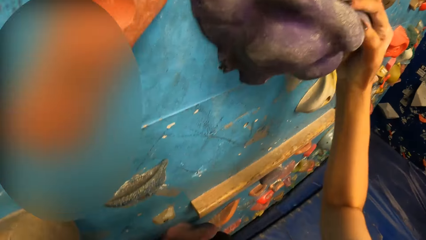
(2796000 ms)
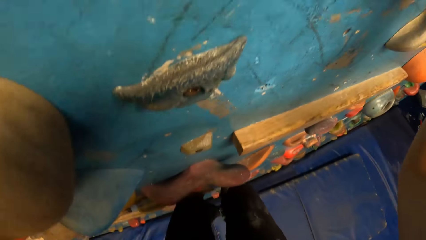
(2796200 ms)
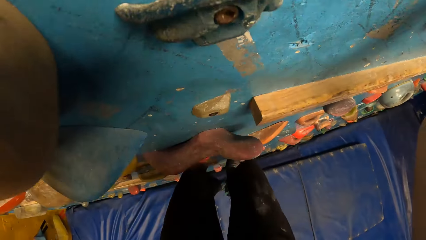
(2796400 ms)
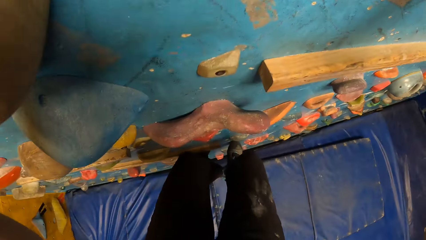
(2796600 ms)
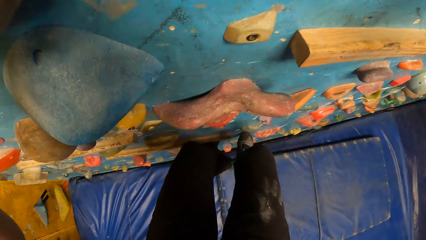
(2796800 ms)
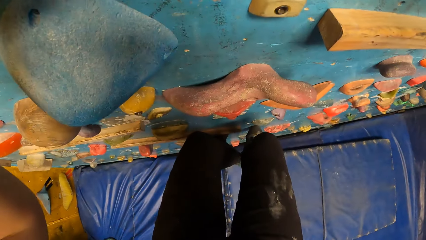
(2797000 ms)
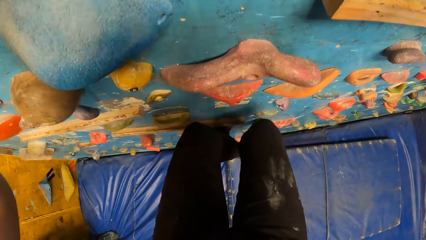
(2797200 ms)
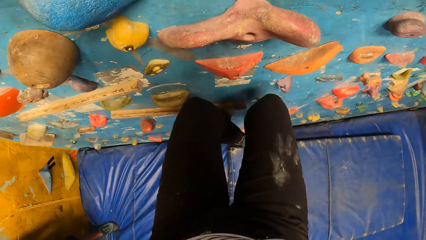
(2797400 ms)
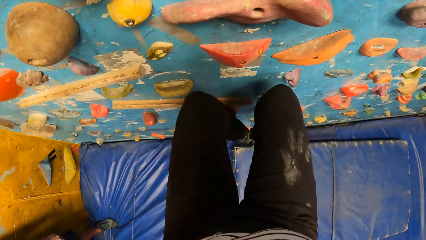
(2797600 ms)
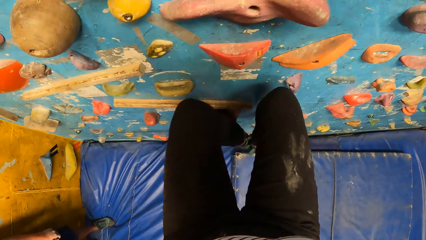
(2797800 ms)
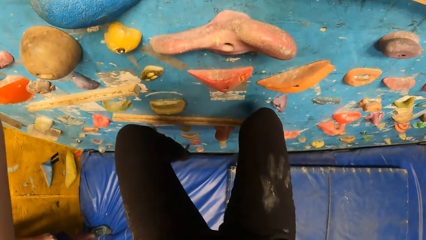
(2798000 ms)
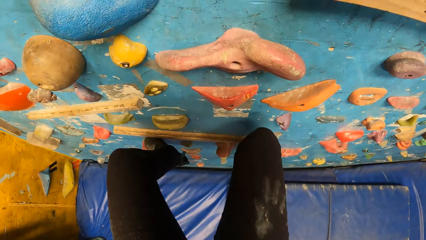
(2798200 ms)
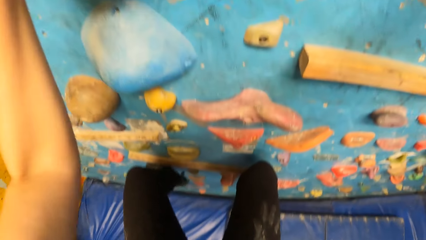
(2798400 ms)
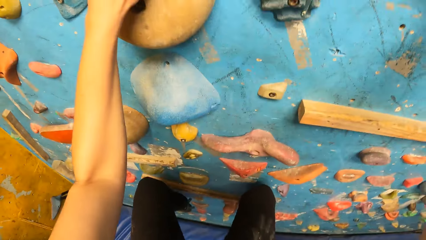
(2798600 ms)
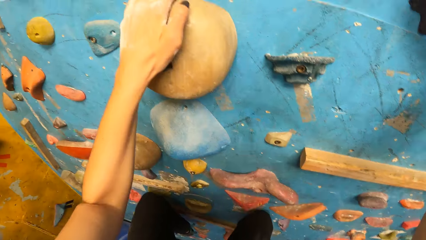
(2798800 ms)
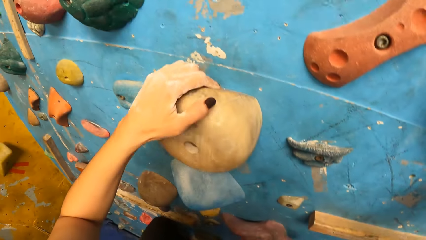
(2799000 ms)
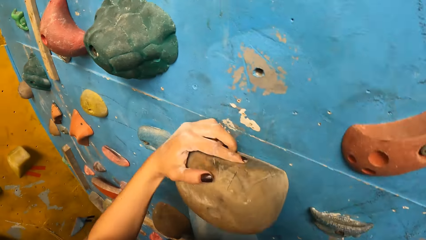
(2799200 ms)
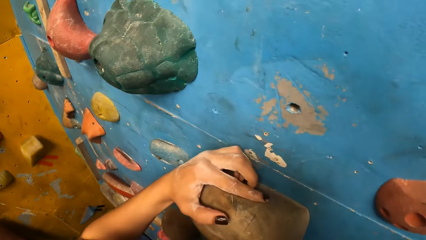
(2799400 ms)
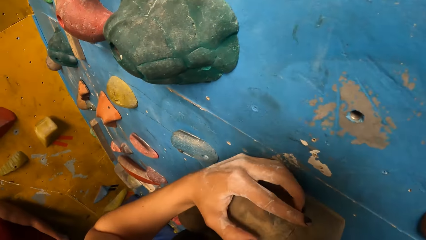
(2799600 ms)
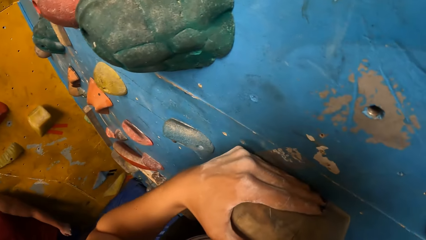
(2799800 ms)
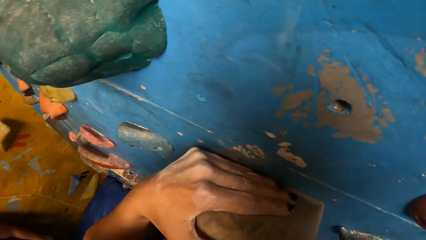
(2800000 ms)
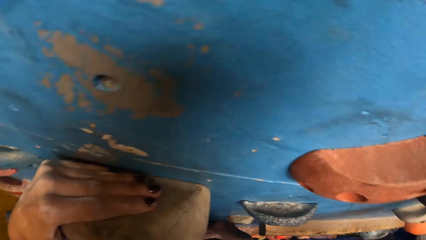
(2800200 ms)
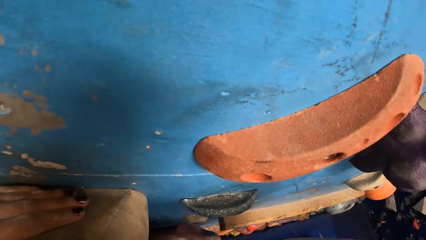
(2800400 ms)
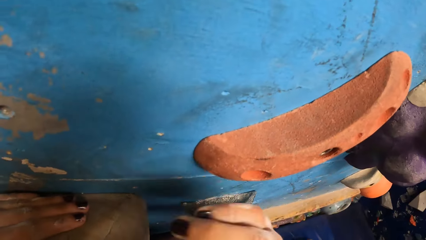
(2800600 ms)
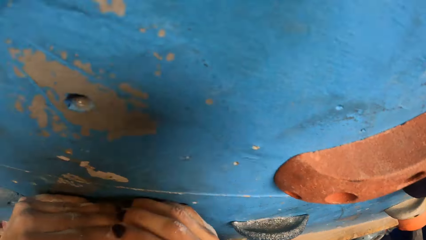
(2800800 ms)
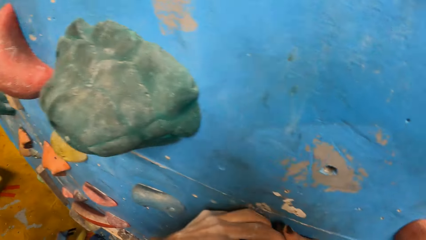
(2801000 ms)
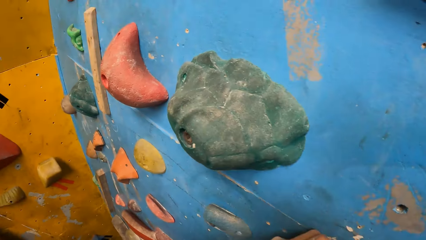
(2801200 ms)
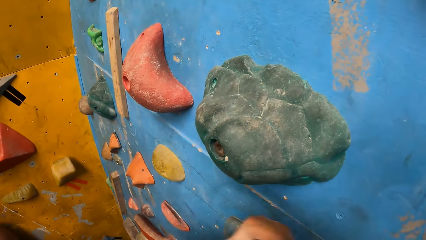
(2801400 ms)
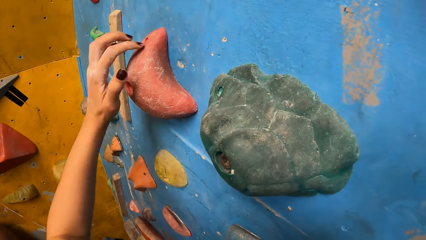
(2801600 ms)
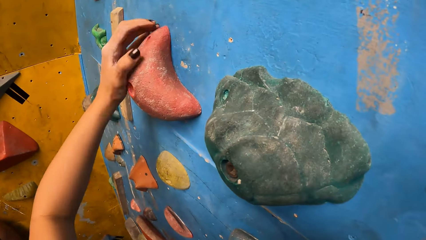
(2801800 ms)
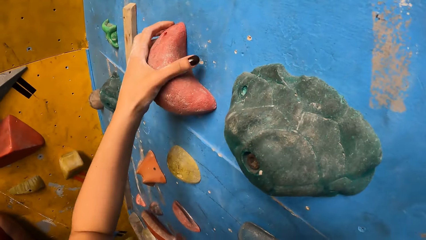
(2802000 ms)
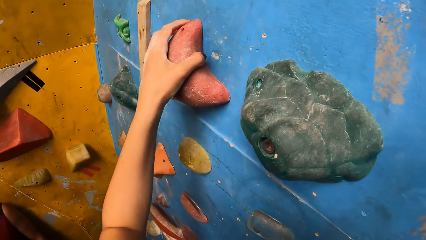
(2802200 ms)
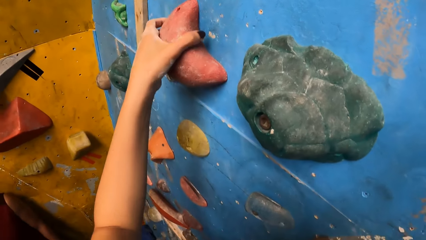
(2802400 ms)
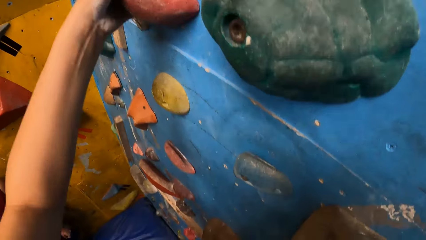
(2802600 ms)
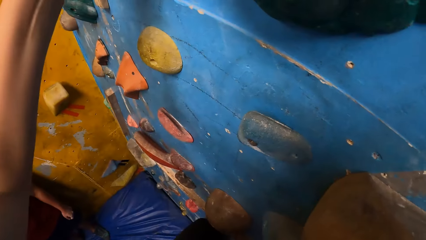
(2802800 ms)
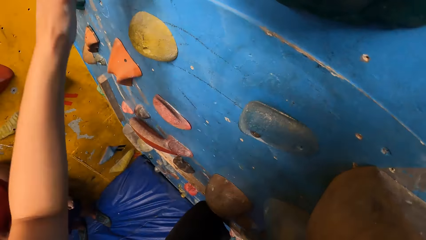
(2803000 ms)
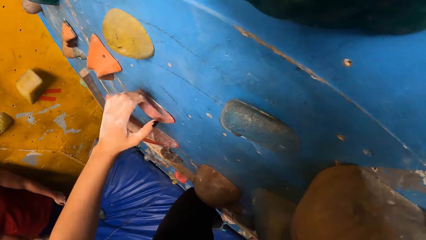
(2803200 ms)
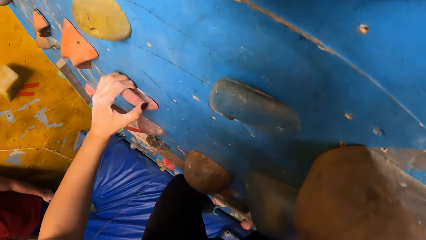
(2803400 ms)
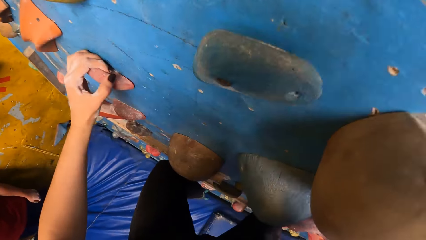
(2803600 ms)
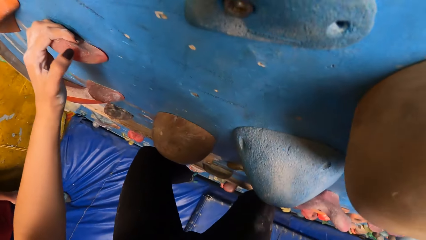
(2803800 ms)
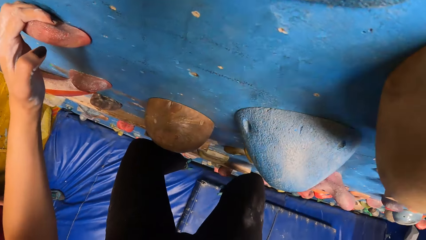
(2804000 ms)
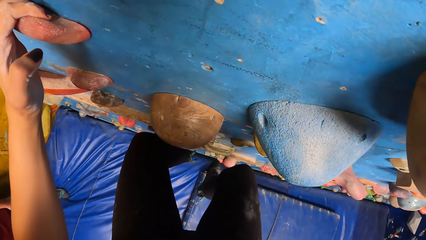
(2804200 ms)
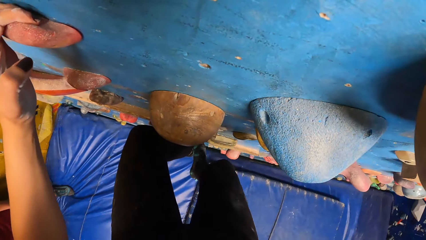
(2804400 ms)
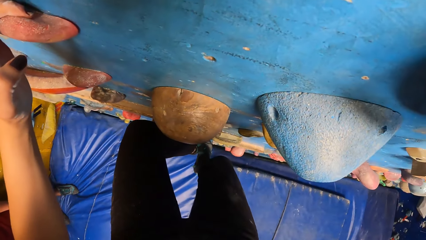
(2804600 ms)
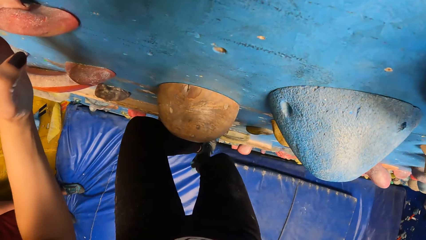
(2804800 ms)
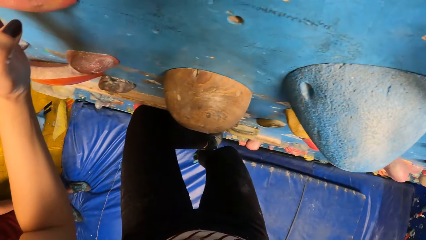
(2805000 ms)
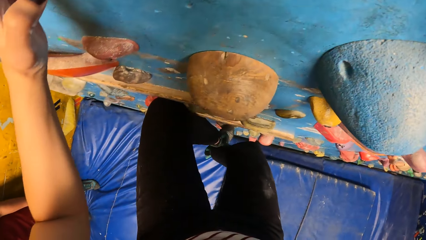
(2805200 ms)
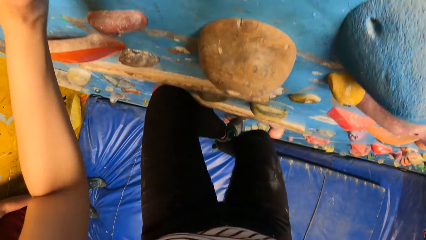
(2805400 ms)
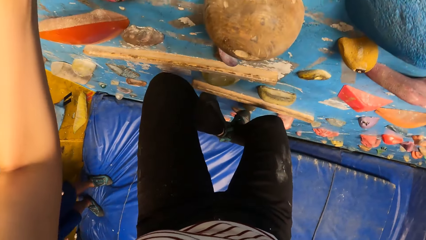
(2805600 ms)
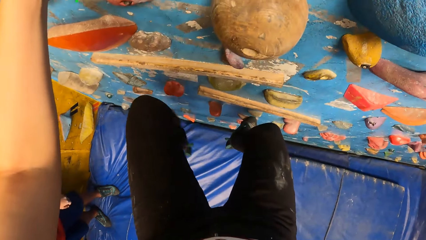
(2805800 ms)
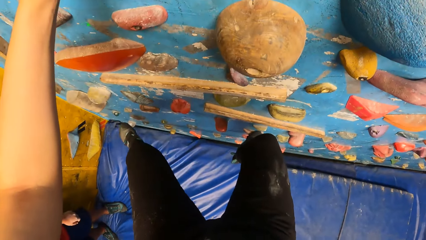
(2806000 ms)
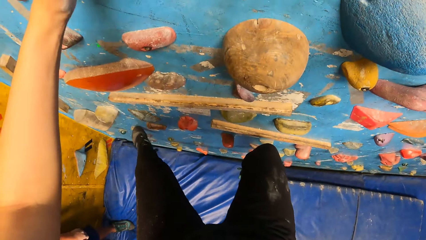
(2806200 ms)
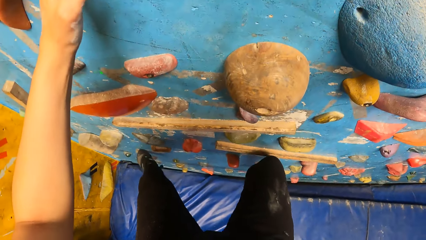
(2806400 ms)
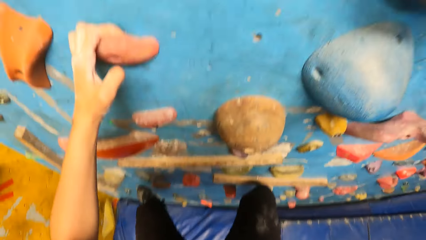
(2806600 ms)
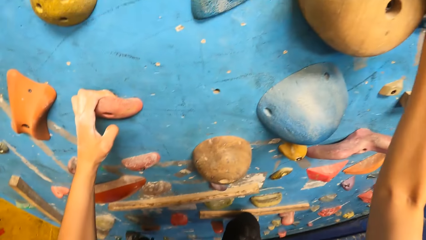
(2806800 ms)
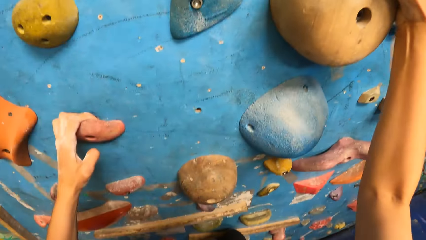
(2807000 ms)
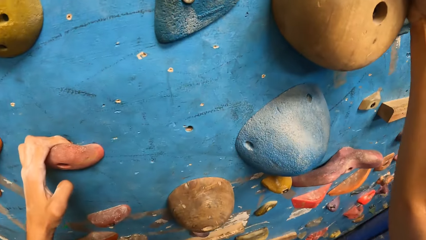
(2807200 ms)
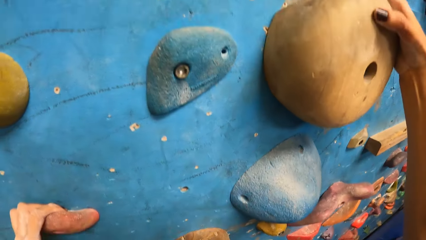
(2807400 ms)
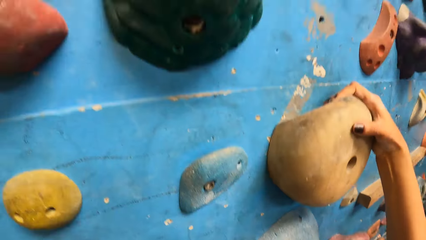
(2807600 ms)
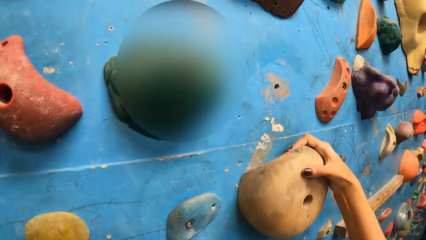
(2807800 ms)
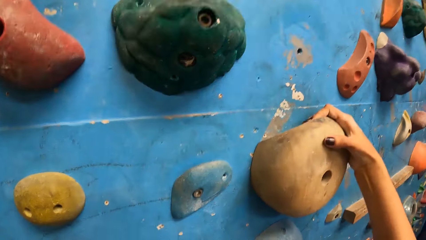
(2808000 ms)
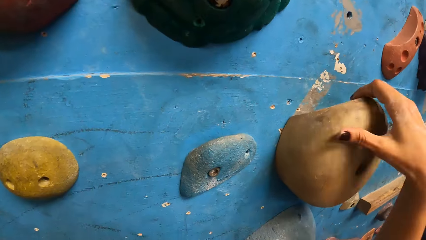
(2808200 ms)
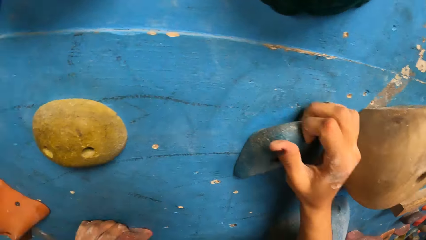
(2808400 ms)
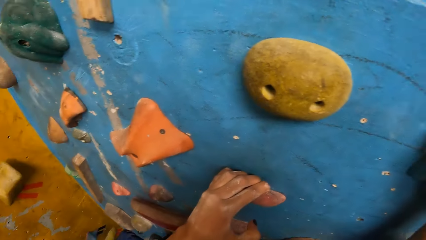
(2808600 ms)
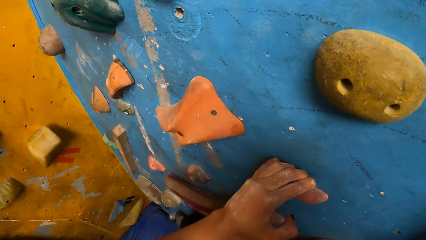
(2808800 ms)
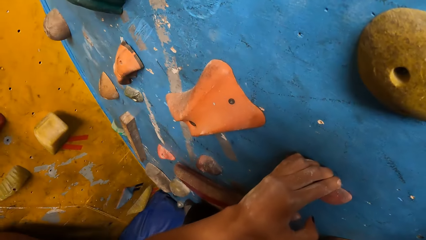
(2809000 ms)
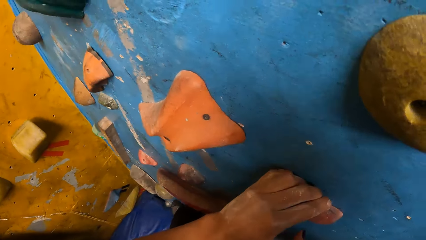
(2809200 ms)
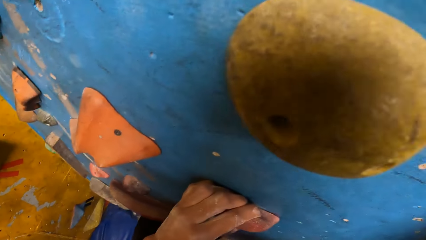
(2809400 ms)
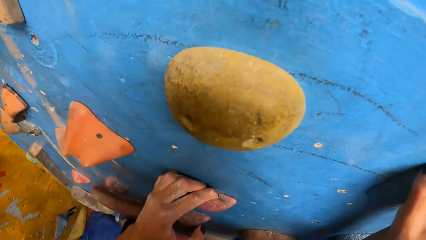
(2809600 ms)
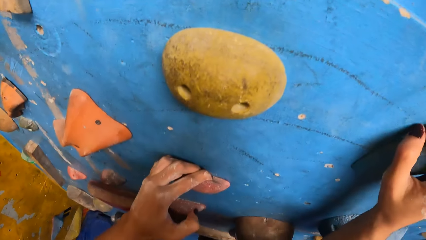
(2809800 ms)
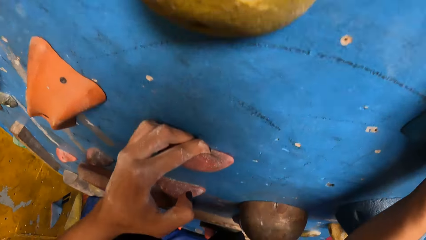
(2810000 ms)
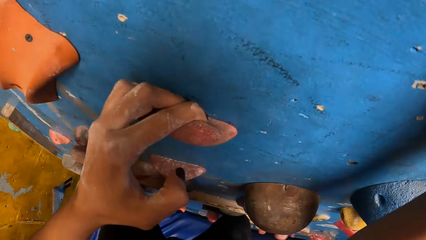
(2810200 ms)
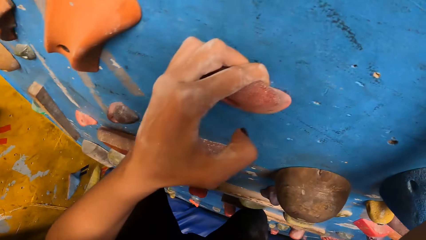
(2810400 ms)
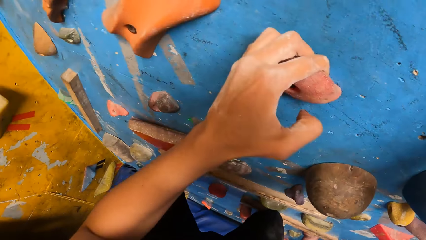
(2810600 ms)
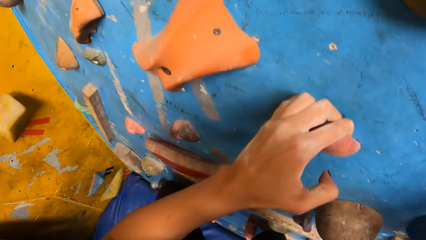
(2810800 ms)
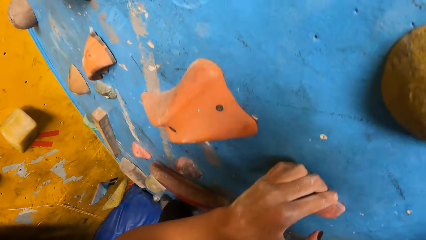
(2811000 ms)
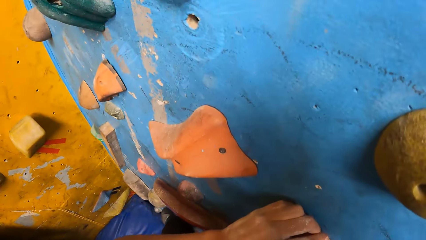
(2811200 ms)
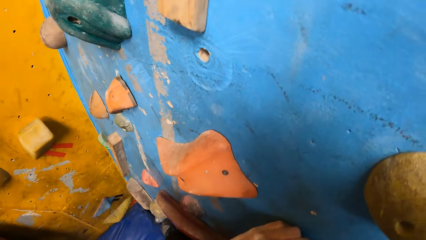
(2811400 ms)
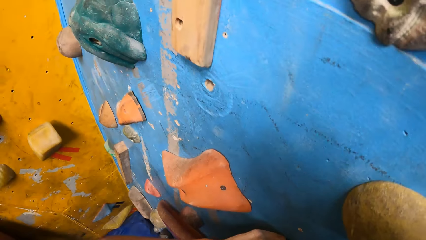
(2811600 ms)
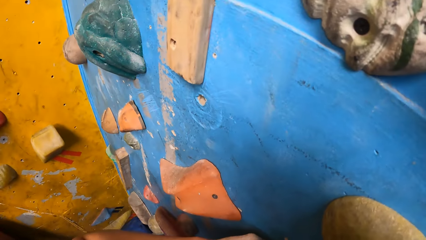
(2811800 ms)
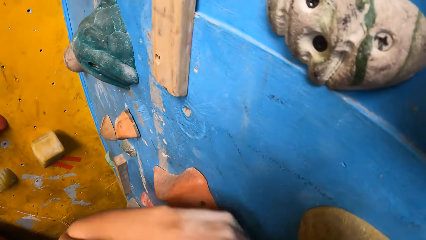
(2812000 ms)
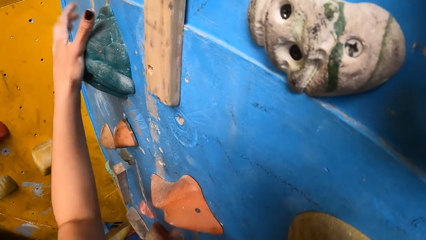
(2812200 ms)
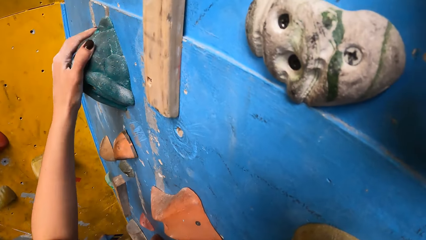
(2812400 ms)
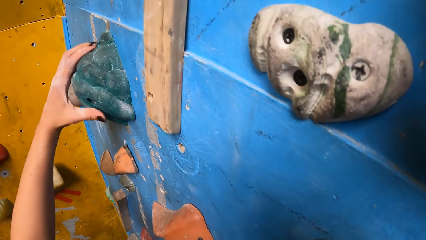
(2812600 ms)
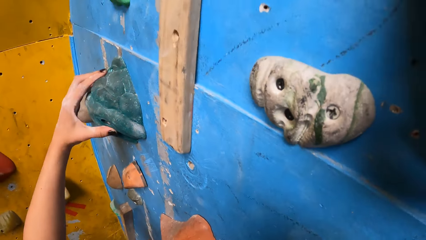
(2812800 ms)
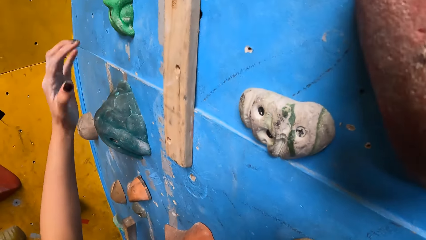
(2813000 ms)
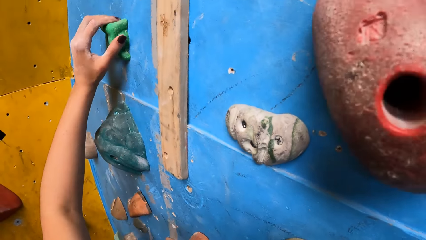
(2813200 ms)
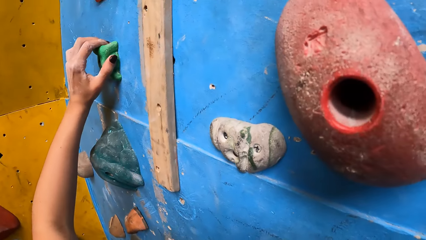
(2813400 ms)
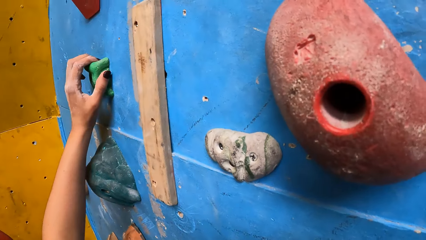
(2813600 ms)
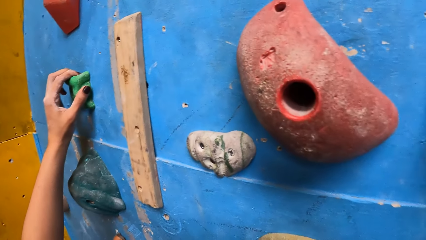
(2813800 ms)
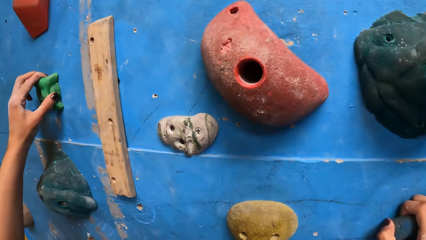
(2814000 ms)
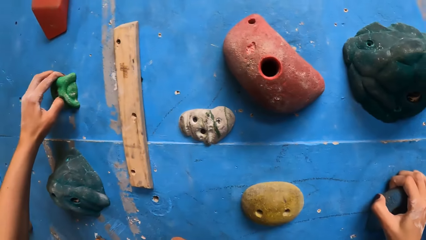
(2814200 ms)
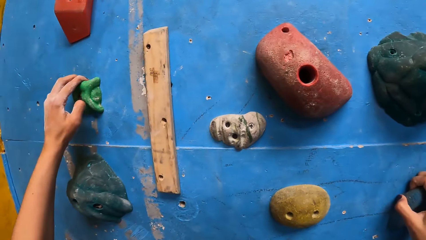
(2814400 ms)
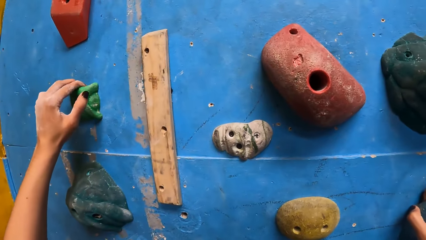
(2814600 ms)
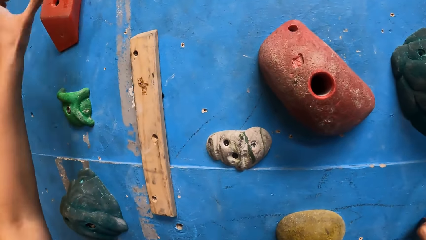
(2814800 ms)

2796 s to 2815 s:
The camera wearer places a leg on the rock. They place a hand on the rock repeatedly. They place a leg on the rock. They place a leg on the rock again. They place a hand on the rock repeatedly.
